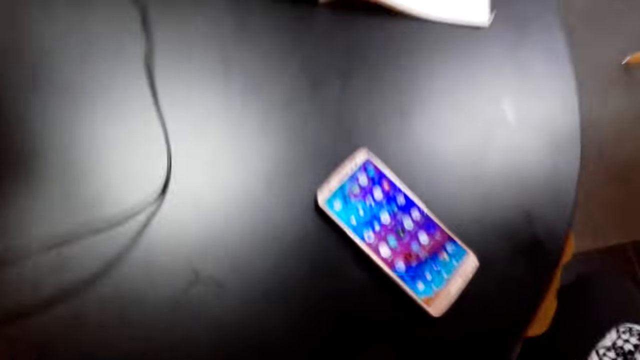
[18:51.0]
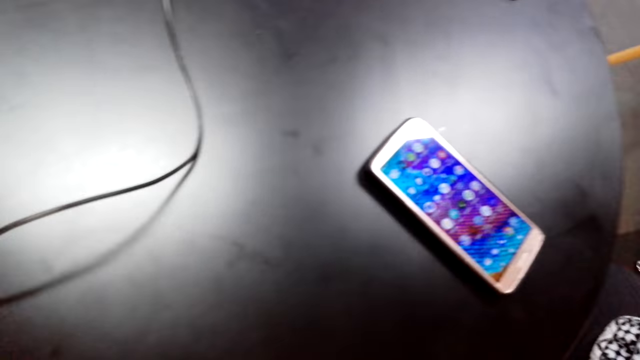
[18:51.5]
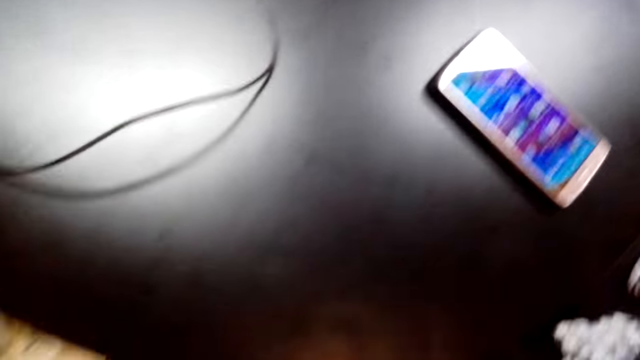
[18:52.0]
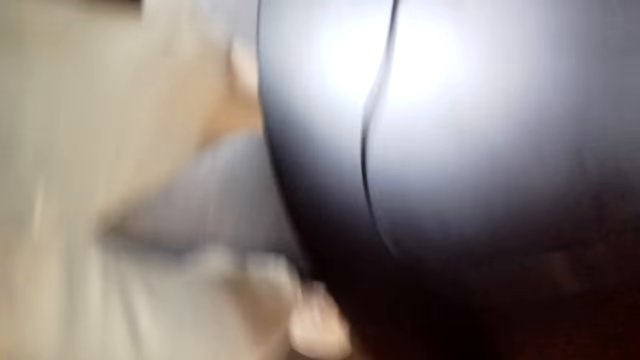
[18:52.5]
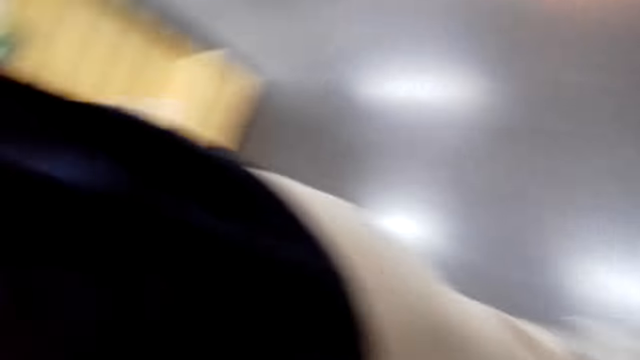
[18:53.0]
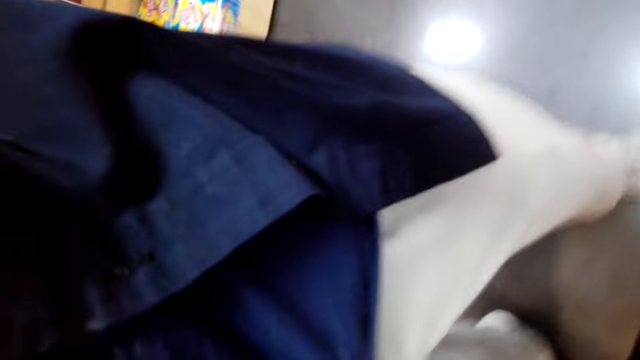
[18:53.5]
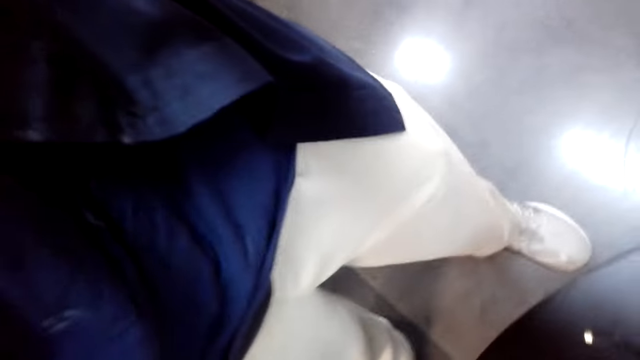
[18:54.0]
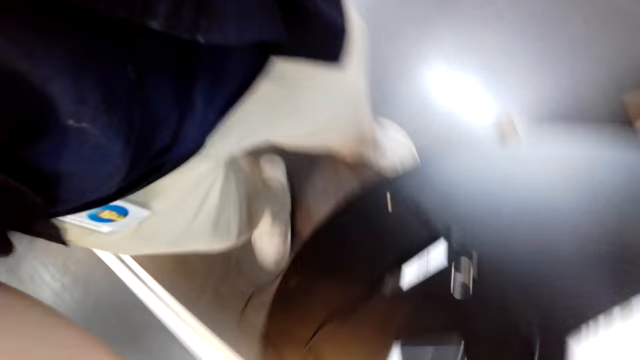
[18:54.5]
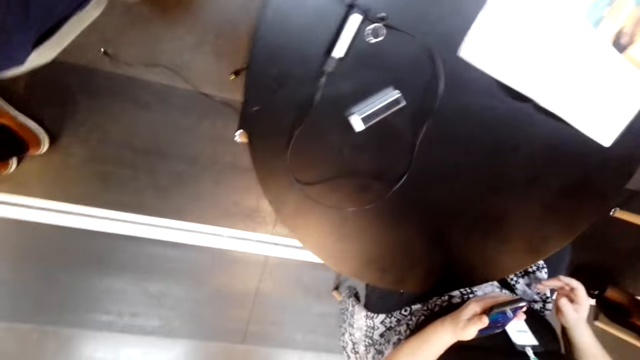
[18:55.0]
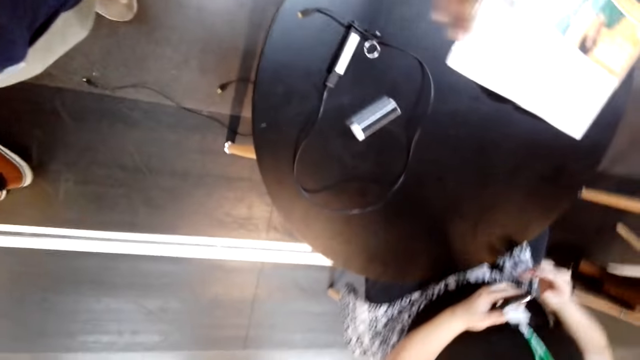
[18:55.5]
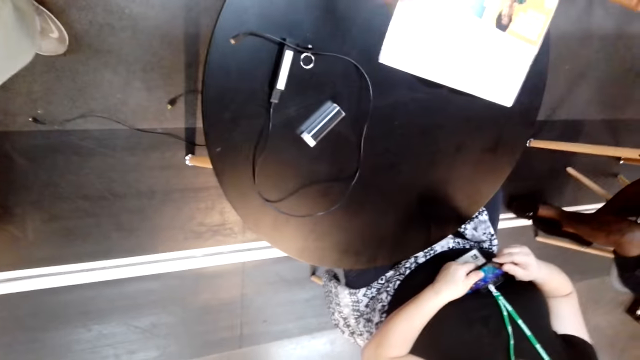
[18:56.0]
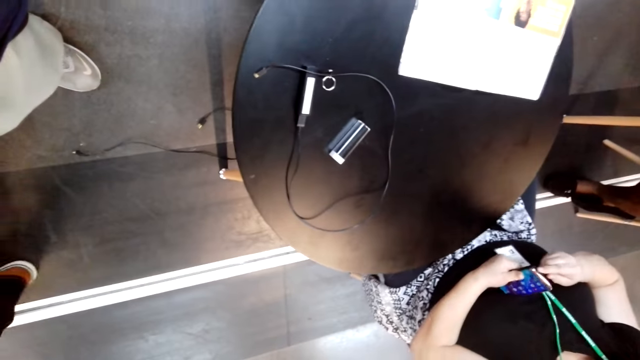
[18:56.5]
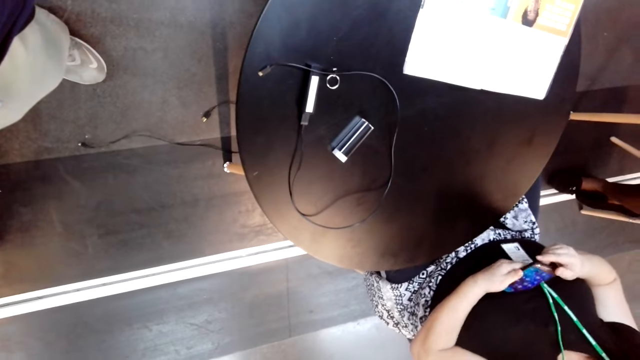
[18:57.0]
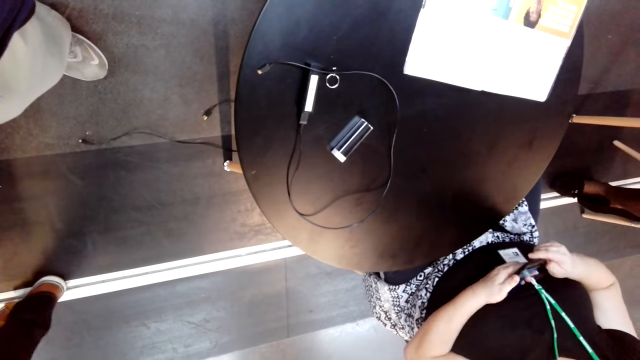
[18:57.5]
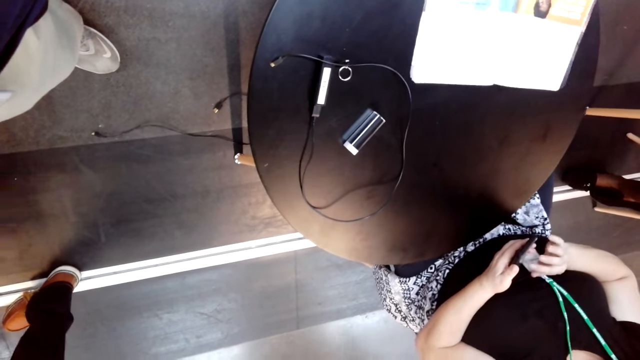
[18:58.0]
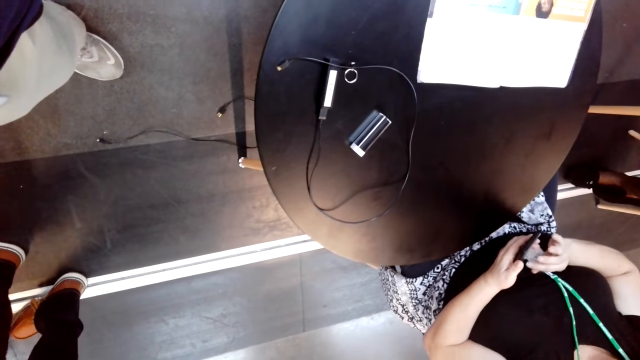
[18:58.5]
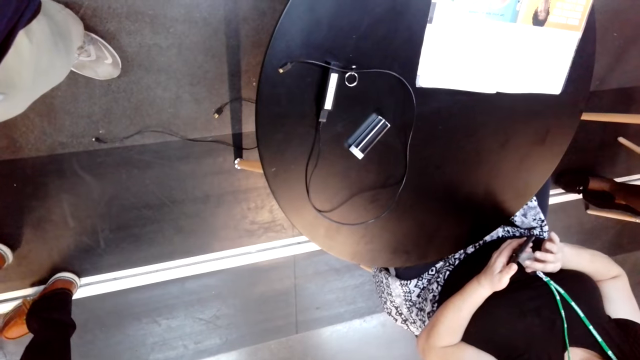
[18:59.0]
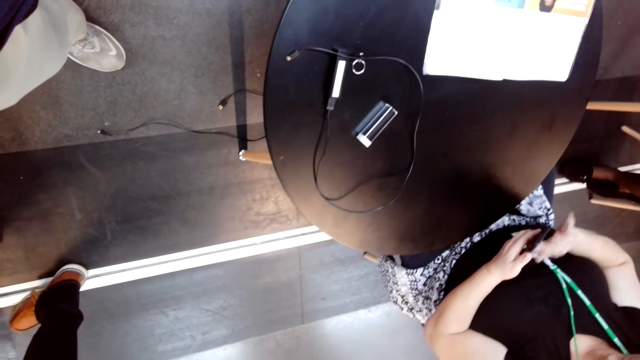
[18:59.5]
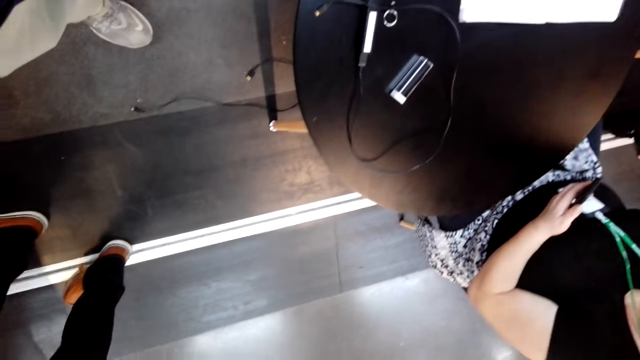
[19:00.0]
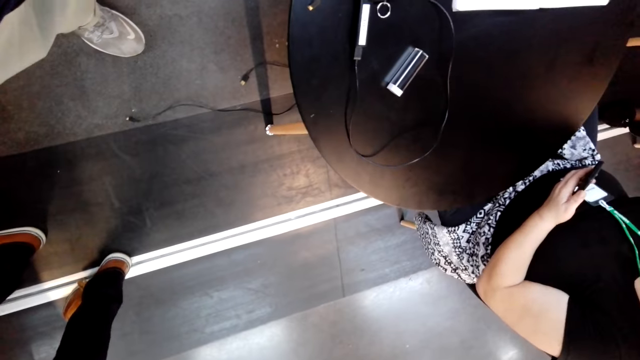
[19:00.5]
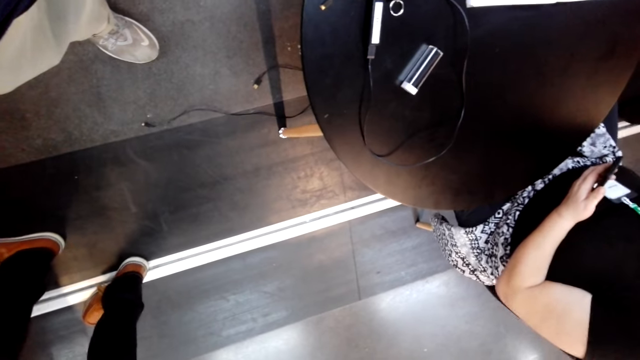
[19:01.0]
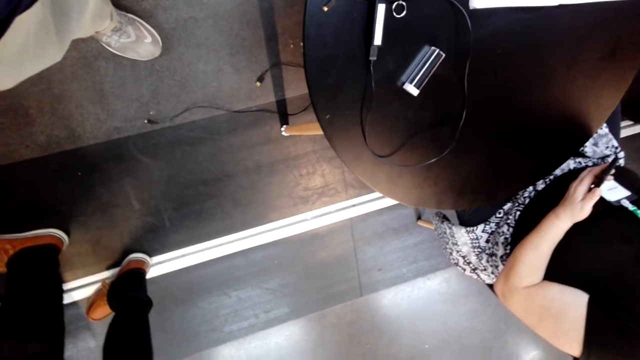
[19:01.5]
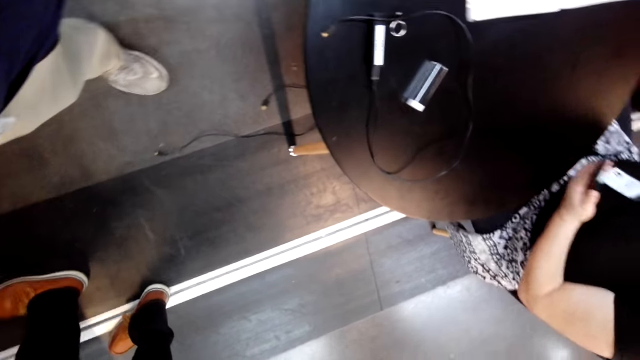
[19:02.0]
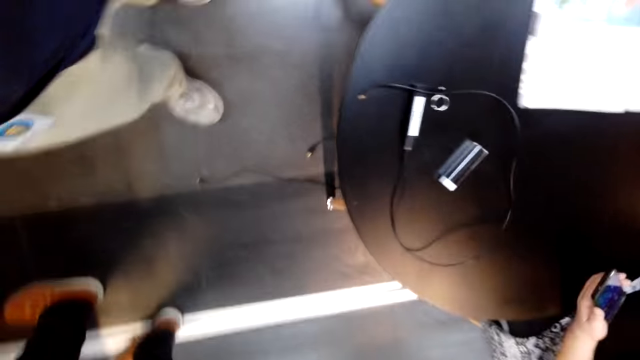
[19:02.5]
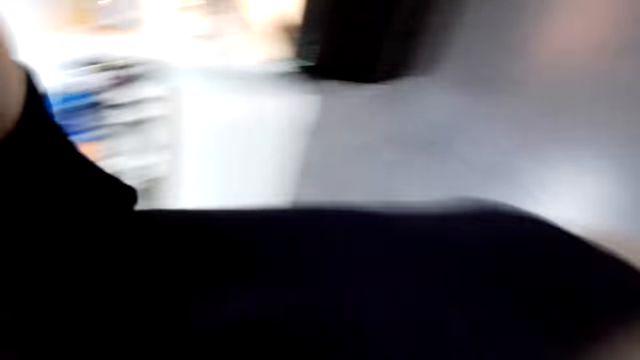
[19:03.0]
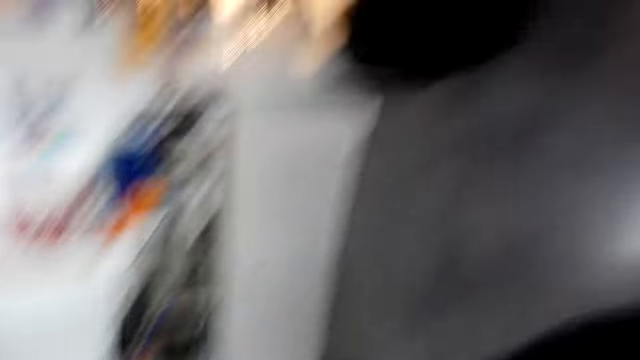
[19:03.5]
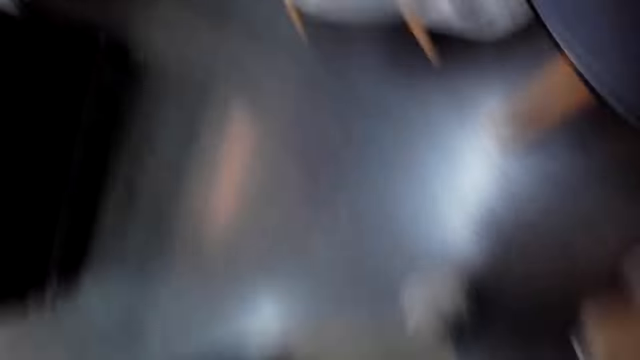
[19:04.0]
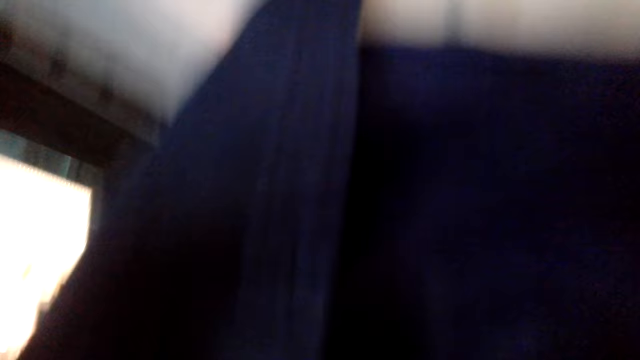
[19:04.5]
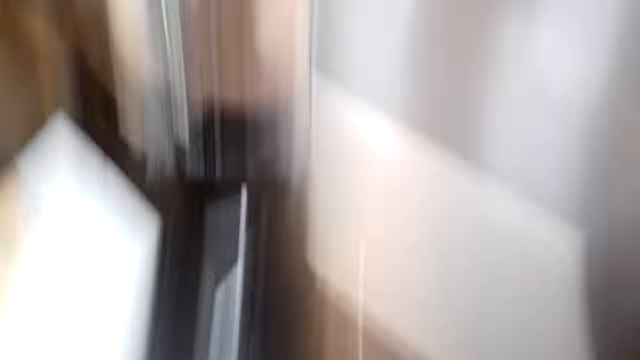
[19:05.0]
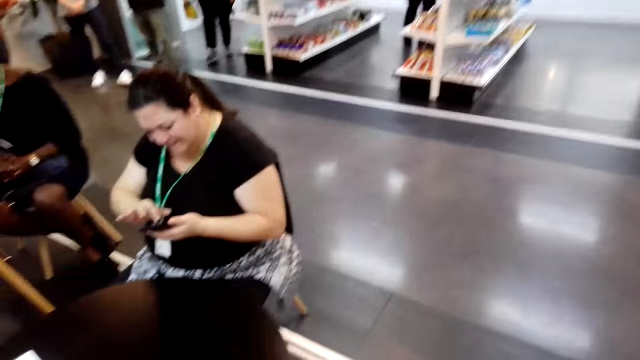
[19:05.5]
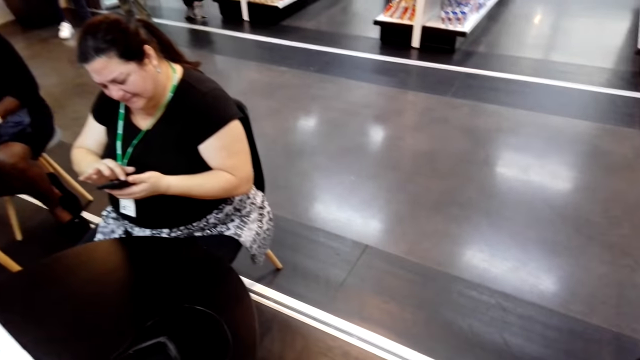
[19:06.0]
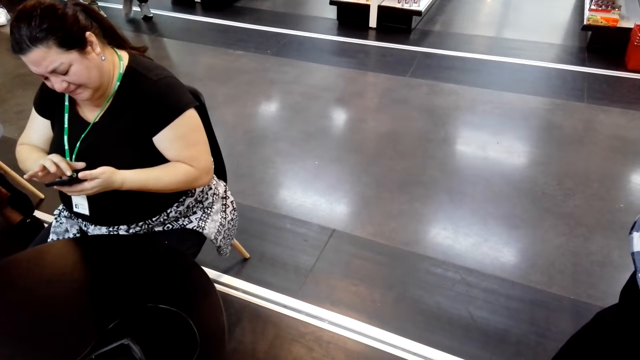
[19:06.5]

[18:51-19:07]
The camera wearer adjusts the camera.
